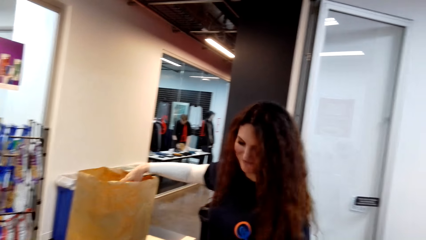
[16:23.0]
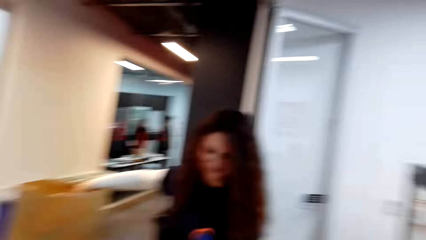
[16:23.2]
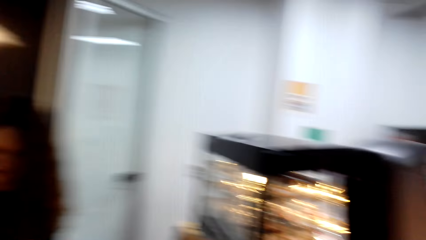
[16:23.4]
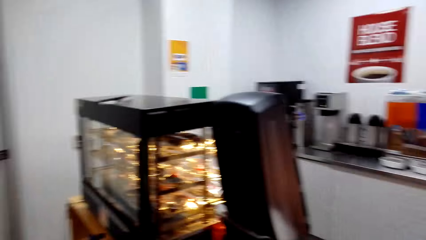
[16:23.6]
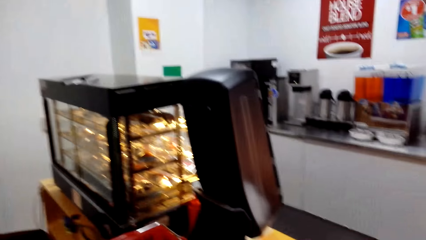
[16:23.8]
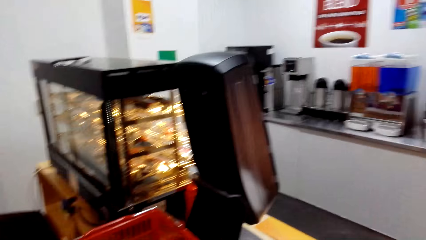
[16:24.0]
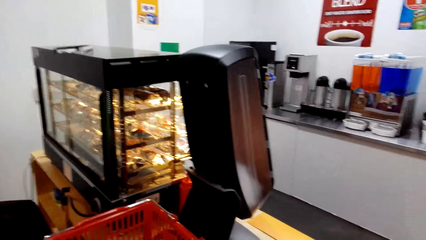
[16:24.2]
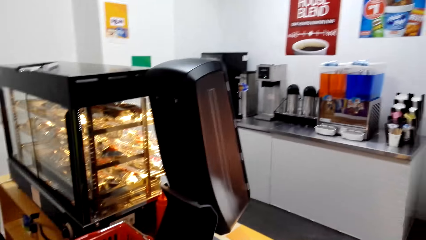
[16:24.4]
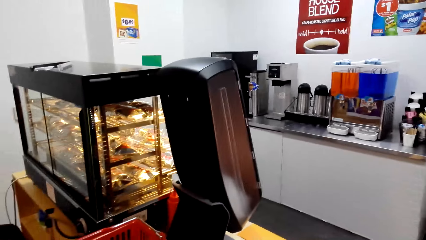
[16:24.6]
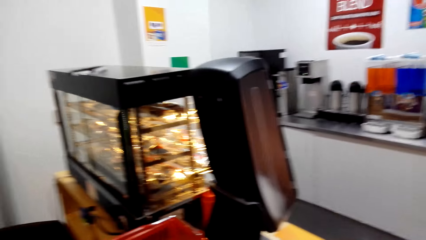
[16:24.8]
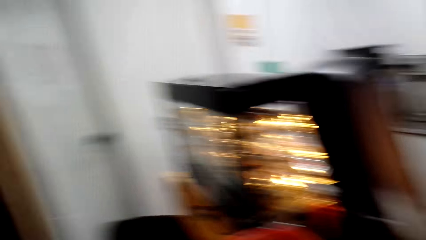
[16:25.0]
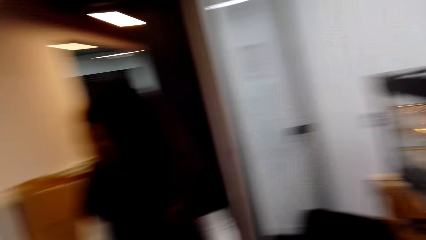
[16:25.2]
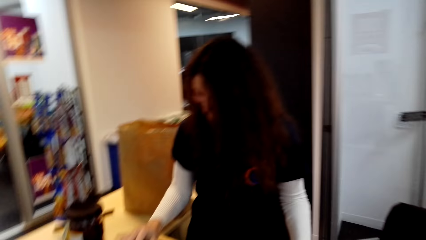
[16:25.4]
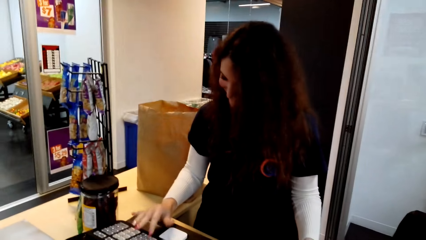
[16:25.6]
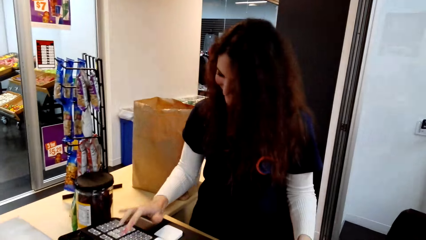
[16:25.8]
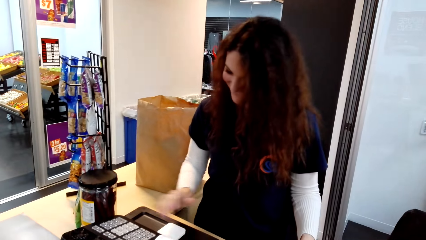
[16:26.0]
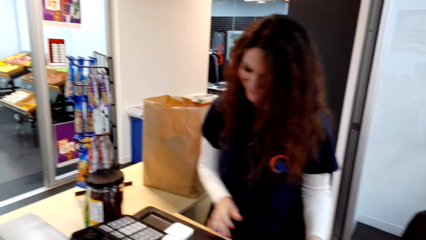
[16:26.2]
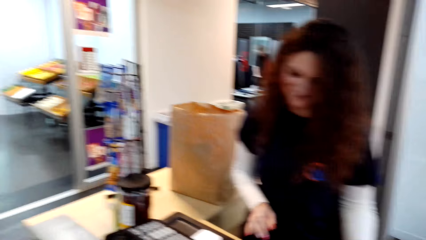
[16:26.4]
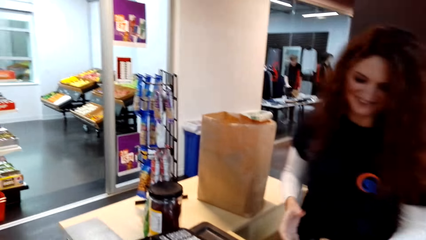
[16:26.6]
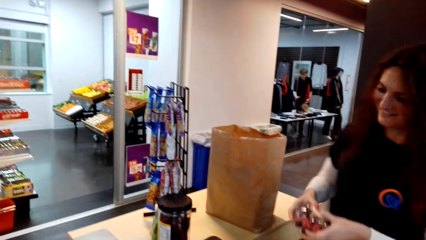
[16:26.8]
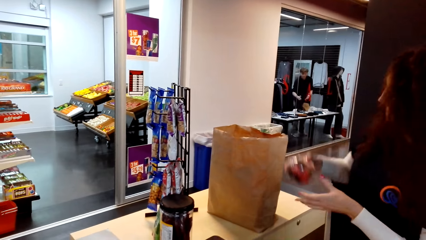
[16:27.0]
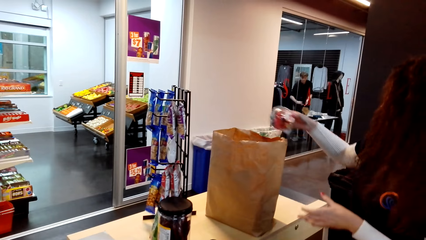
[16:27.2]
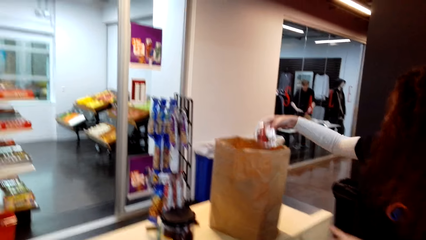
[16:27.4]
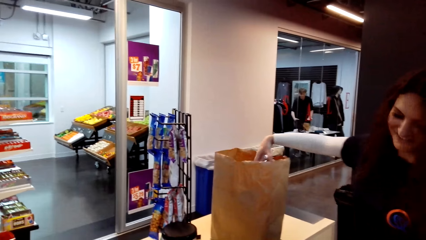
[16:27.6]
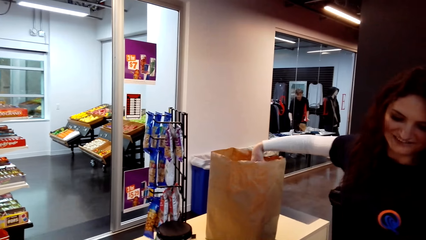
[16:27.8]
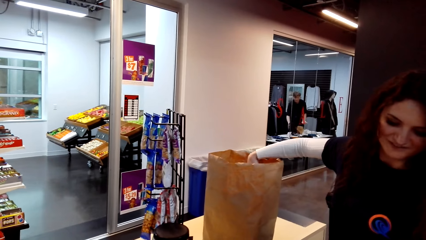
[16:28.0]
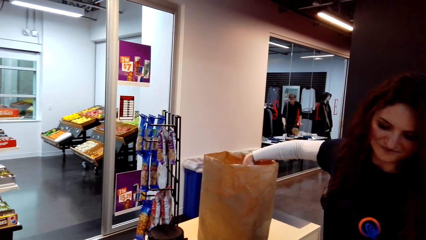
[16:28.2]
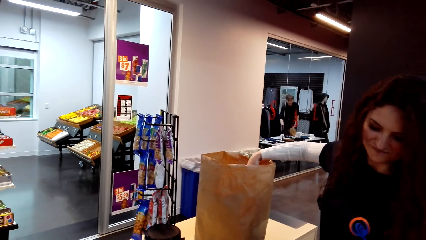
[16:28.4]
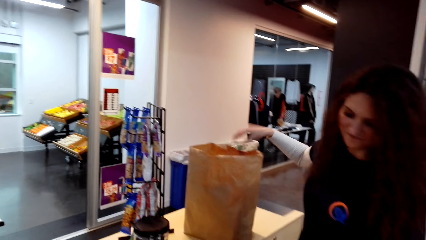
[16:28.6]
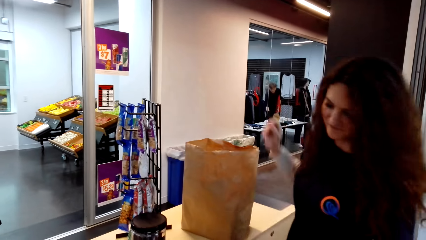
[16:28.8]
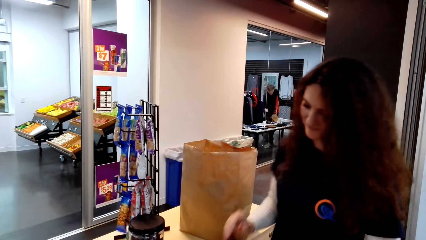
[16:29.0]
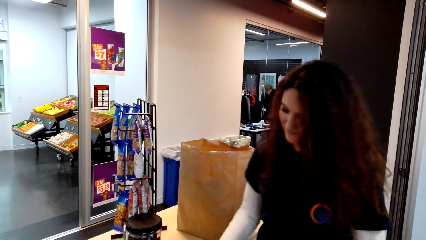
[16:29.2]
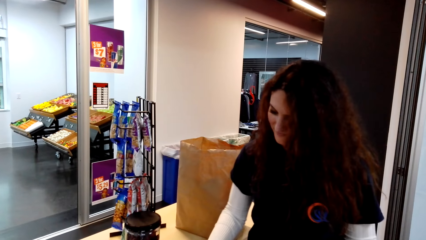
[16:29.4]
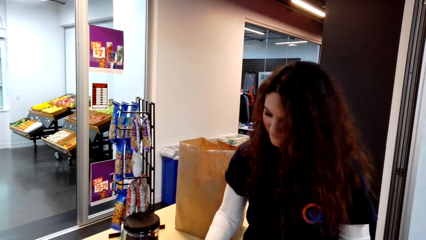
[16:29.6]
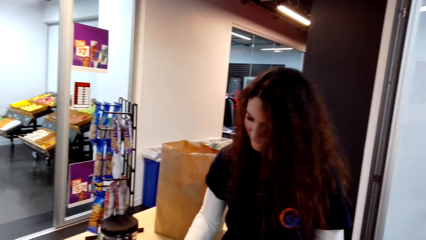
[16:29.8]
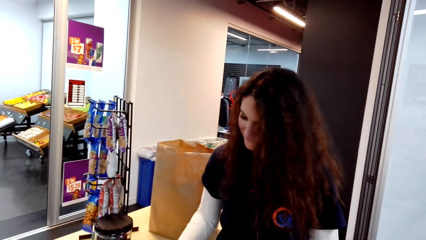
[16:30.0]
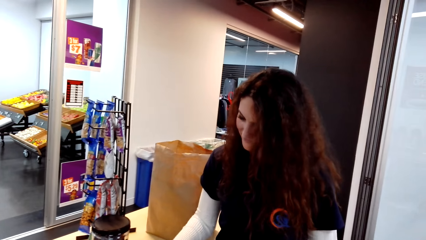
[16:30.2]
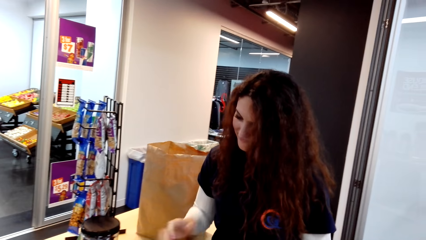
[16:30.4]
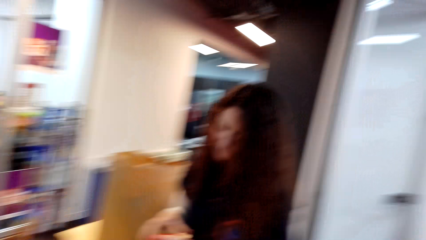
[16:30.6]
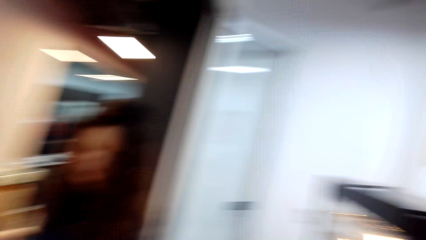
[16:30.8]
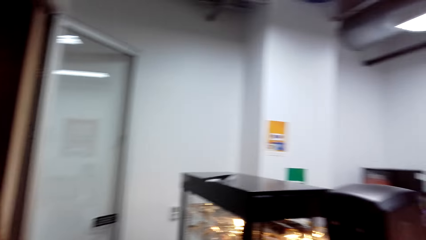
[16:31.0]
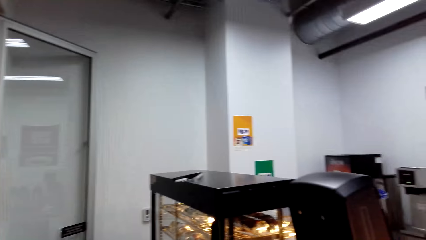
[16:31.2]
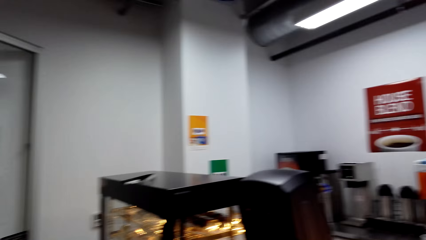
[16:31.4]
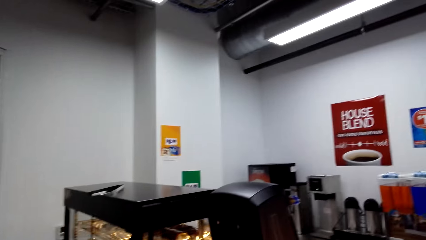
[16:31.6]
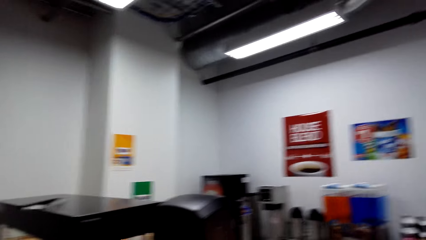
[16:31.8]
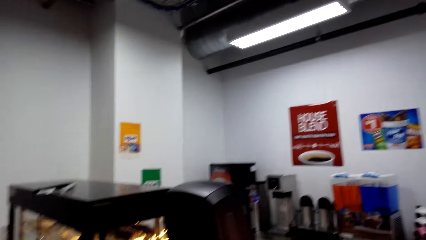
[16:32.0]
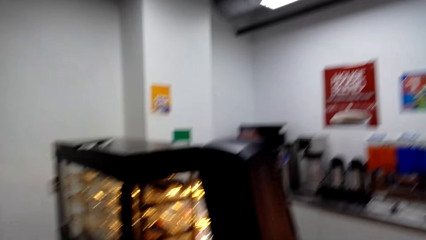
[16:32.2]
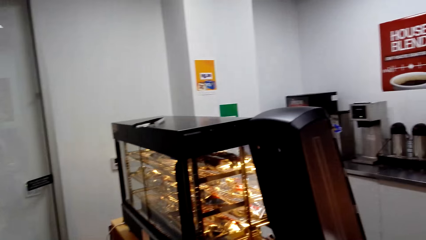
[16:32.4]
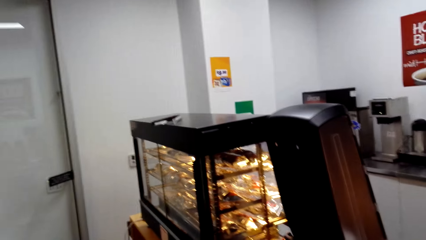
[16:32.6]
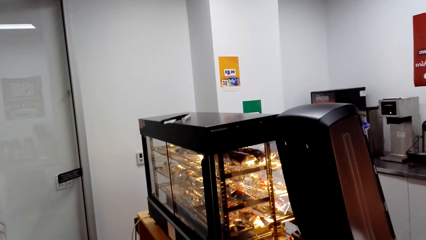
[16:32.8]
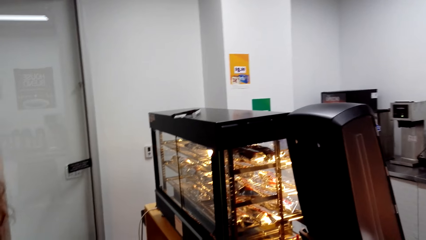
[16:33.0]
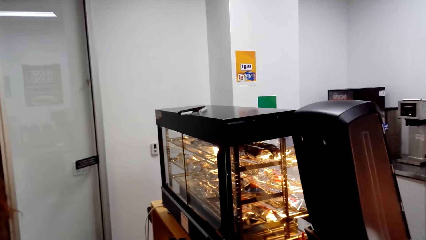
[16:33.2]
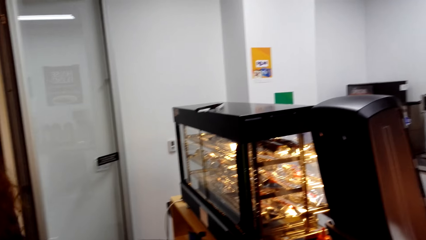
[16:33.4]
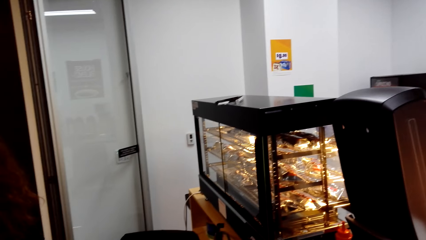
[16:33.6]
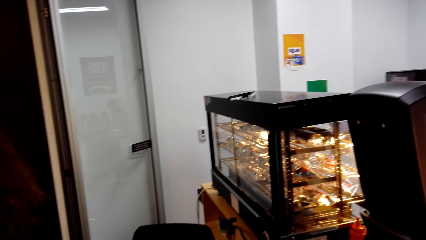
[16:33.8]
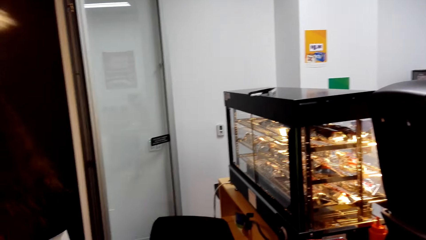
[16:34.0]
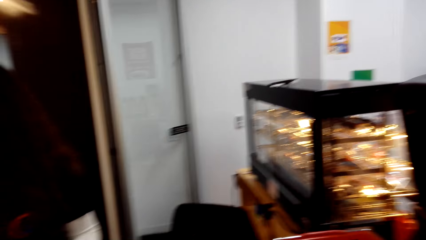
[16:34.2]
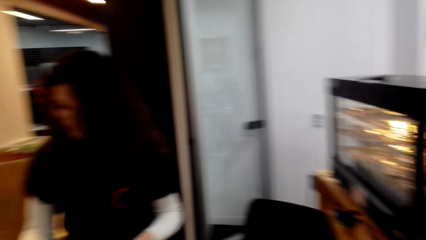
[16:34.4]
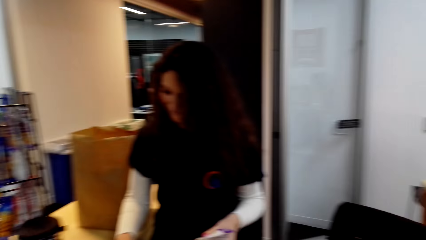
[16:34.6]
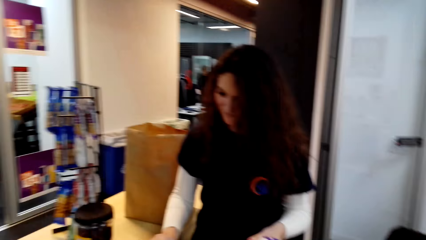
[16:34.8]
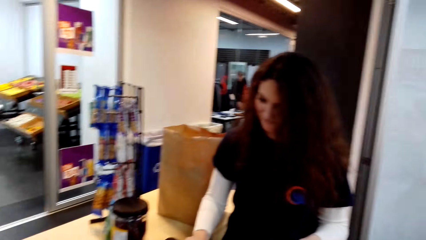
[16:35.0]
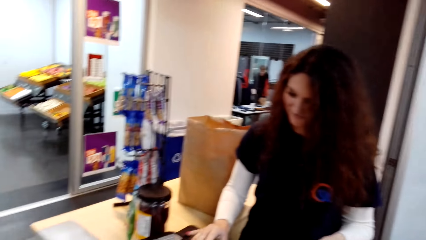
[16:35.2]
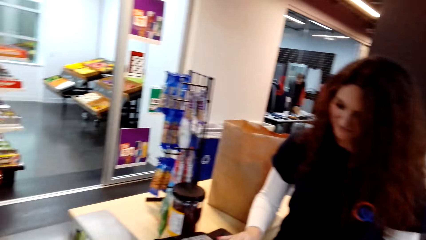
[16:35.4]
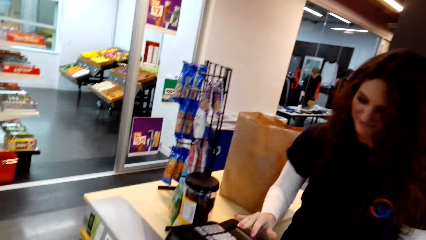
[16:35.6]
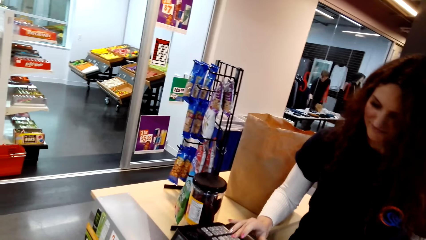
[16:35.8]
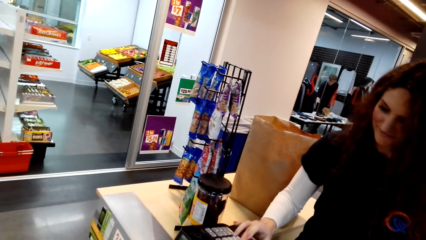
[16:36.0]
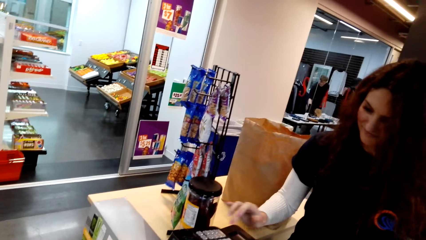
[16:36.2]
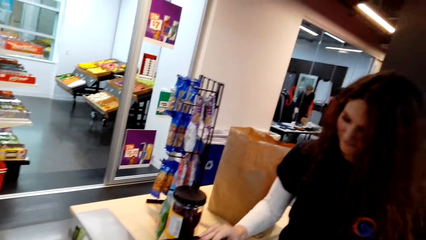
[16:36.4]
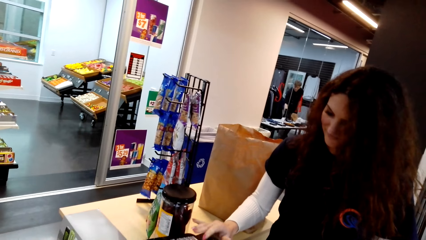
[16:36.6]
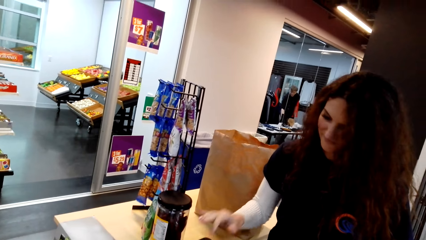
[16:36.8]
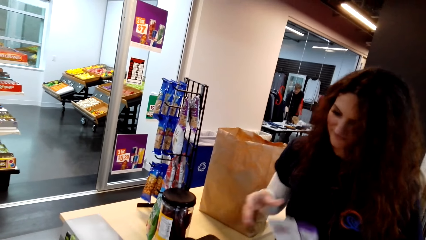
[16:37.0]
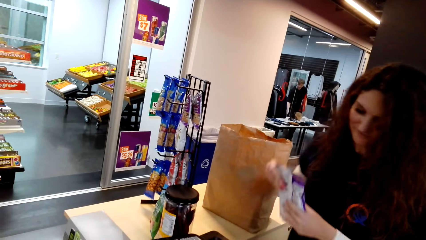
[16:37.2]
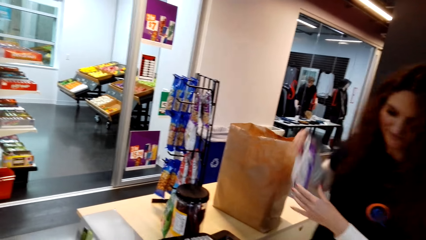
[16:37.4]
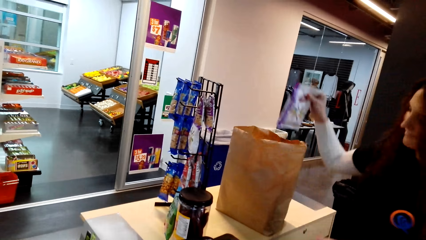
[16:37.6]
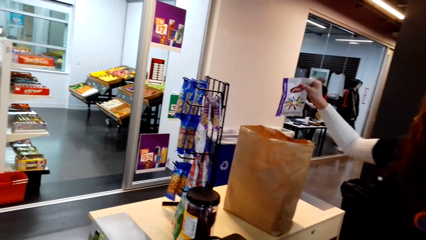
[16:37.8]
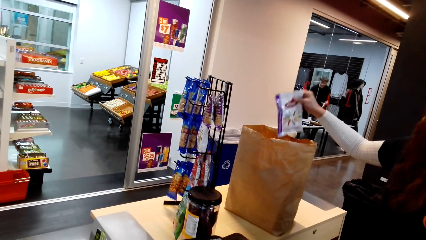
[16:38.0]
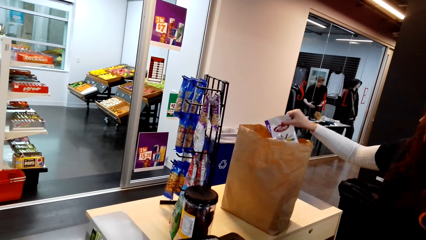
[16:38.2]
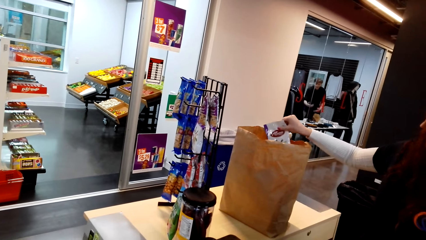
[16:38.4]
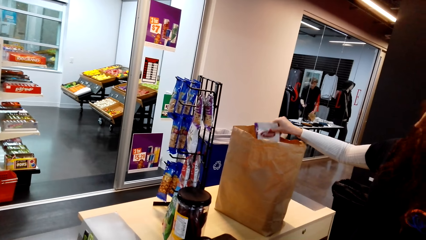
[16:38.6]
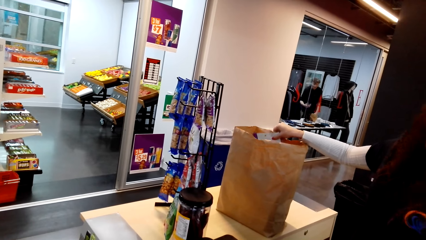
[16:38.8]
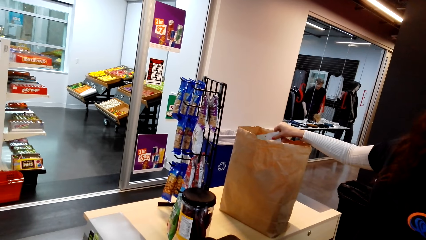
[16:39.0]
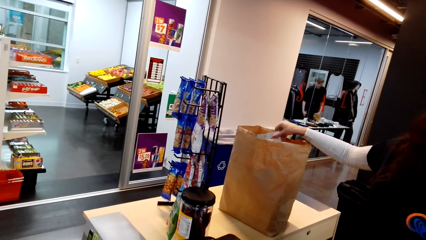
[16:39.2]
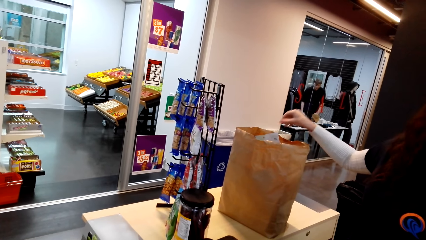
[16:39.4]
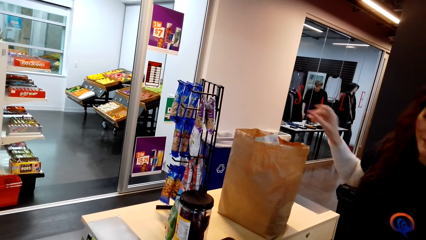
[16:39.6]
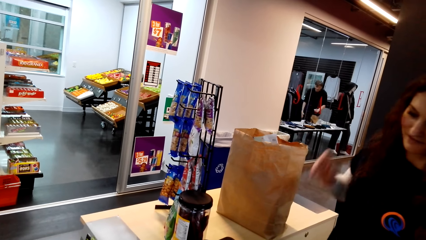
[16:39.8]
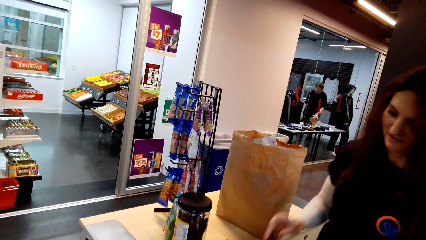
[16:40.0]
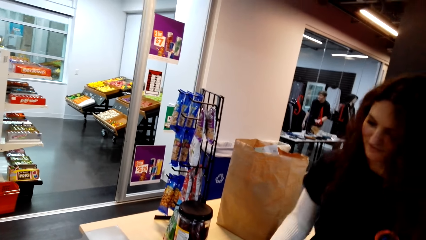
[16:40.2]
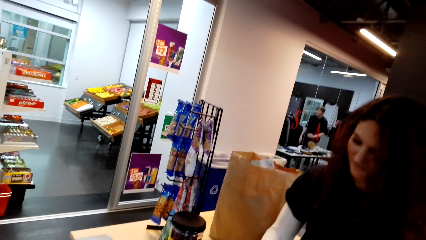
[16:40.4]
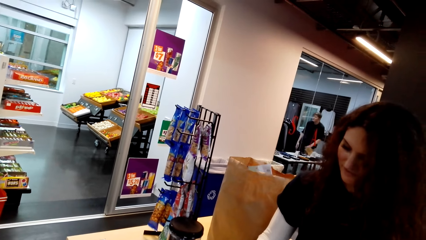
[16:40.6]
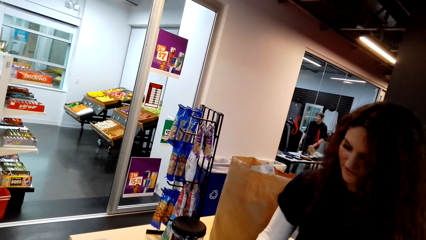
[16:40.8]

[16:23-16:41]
The cashier puts fruit in the bag. The camera wearer looks around. The cashier operates a cash register machine and puts cake or tins in the bag. The cashier operates the cash register machine. The camera wearer looks around. The cashier operates the cash register machine. The camera wearer talks and looks at the cashier. The cashier puts a packet of something in the bag.
